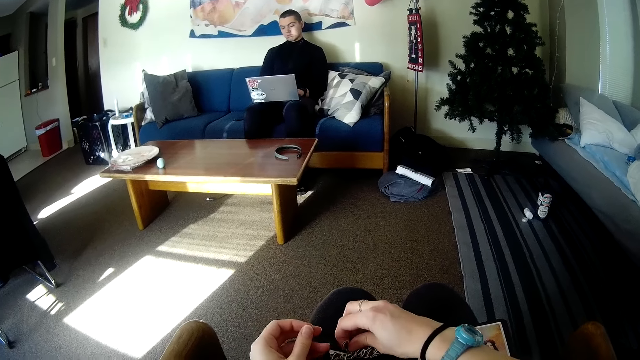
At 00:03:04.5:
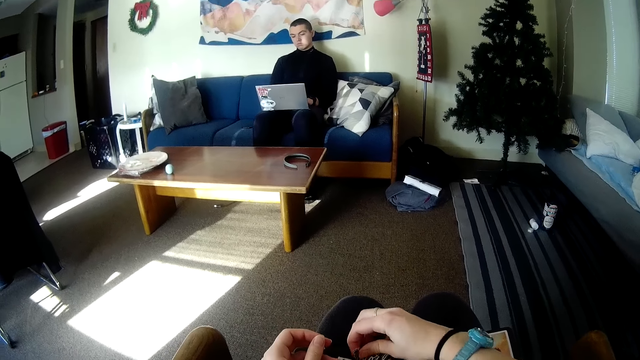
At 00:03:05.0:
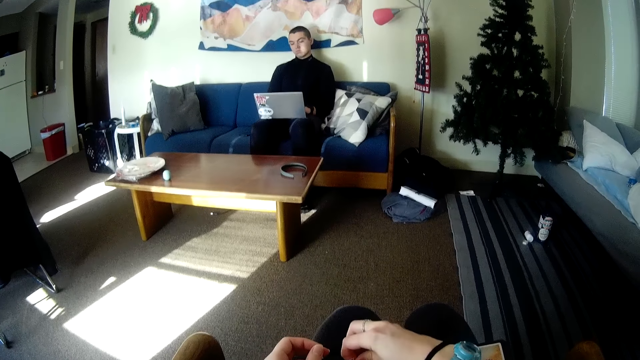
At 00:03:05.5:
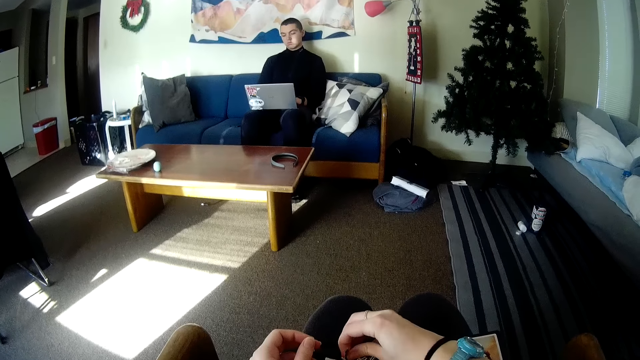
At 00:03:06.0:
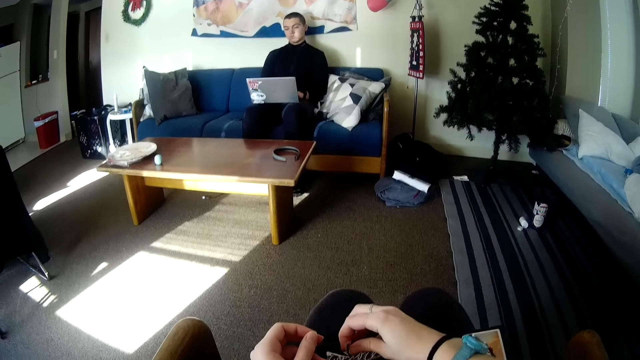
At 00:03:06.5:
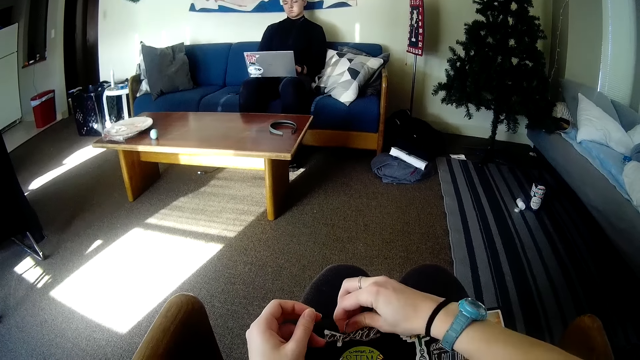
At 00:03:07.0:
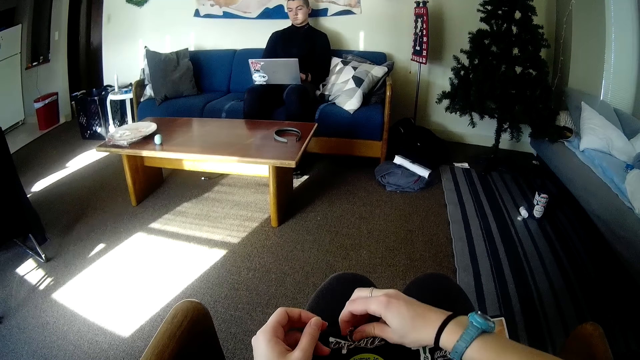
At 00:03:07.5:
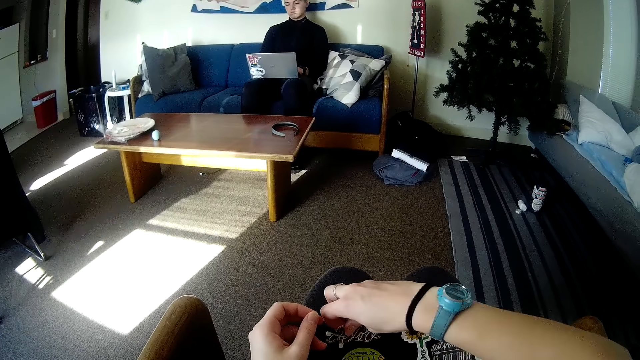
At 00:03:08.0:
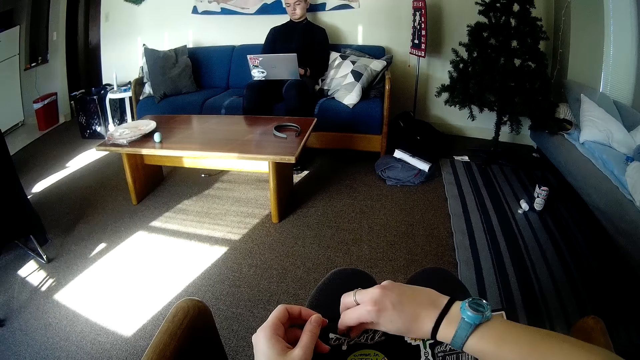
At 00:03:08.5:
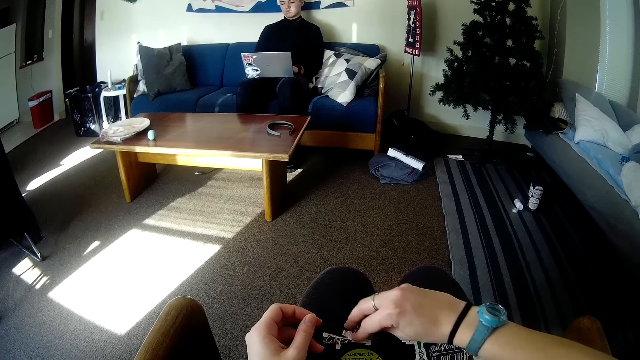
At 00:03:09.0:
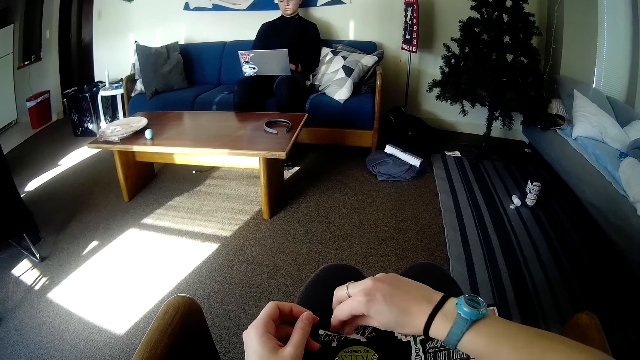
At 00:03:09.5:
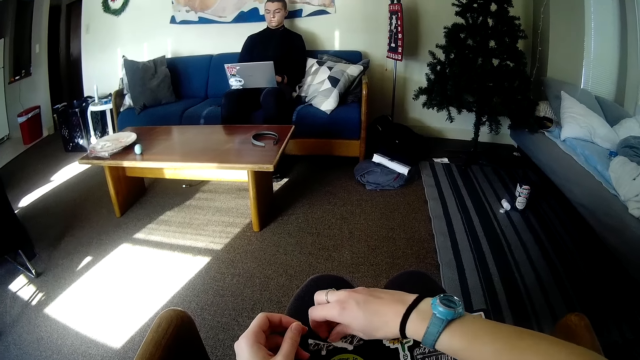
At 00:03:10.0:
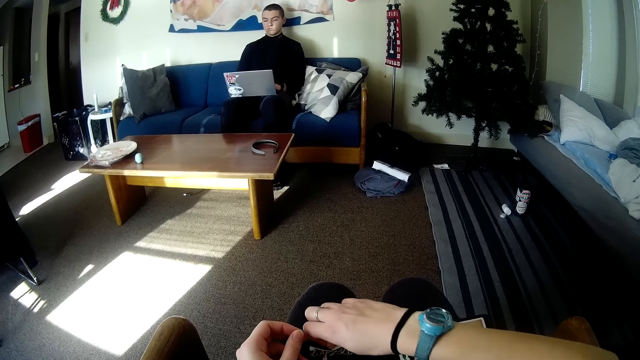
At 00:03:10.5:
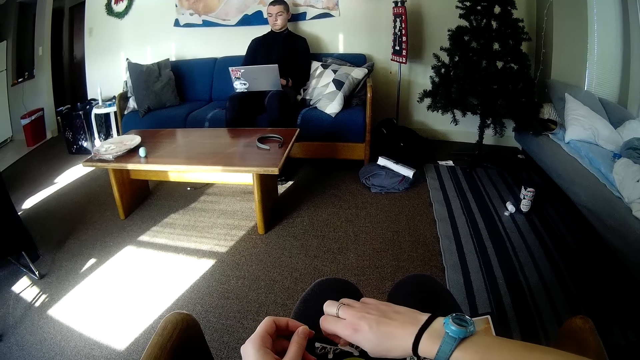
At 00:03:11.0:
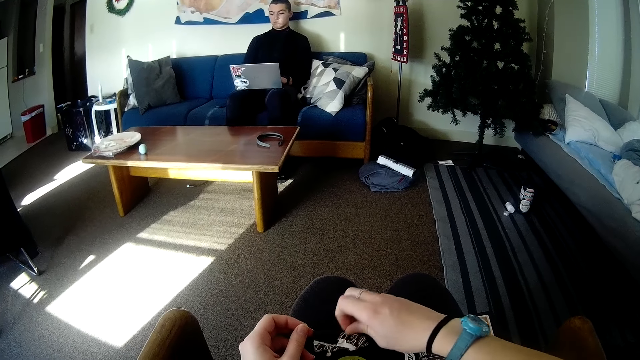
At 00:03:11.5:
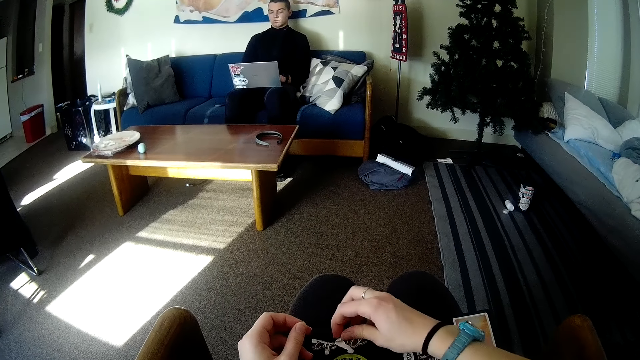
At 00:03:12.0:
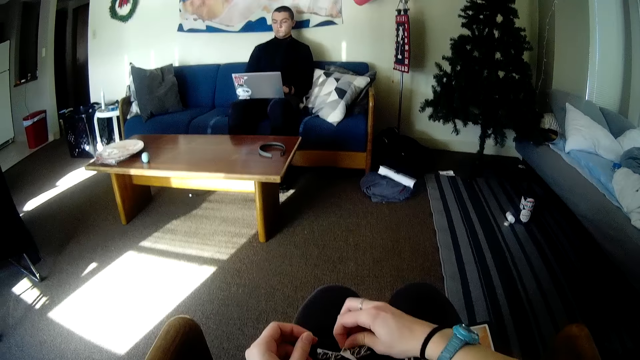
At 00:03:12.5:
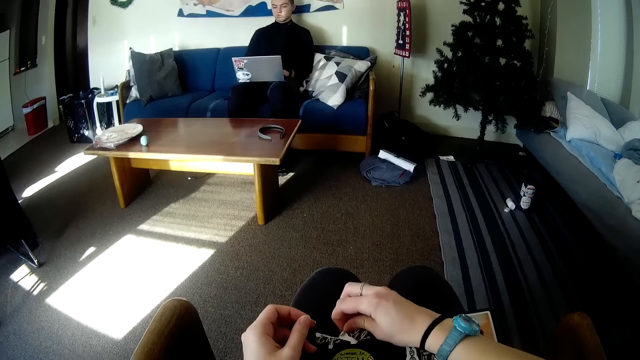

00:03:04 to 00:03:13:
The camera wearer peels the sticker on the book on her lap with her right hand.

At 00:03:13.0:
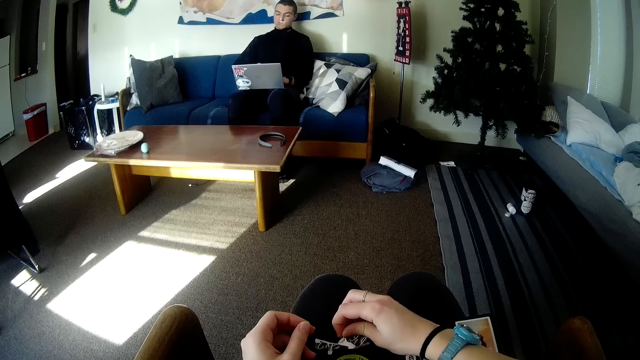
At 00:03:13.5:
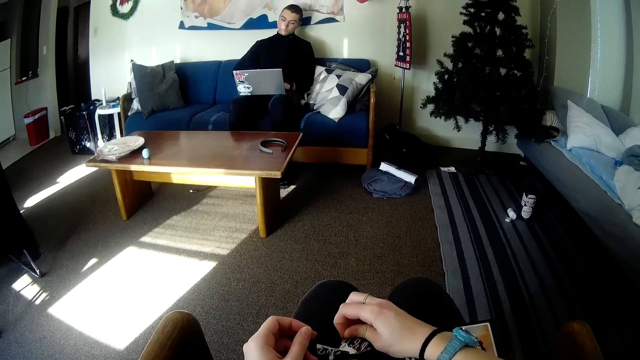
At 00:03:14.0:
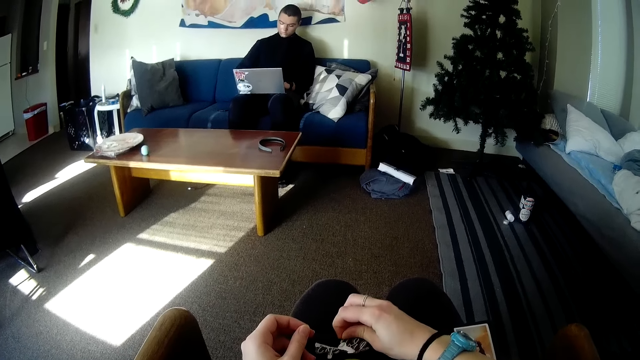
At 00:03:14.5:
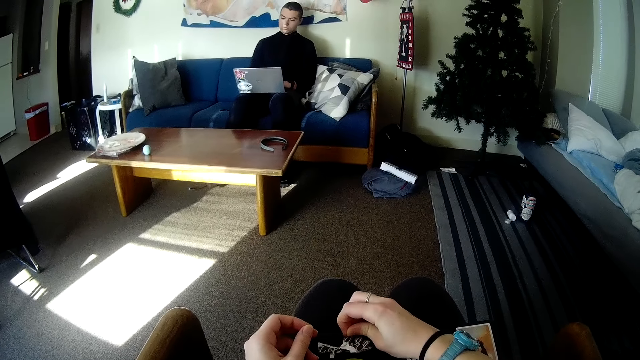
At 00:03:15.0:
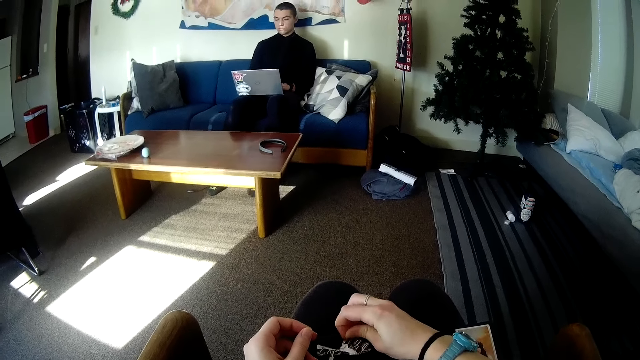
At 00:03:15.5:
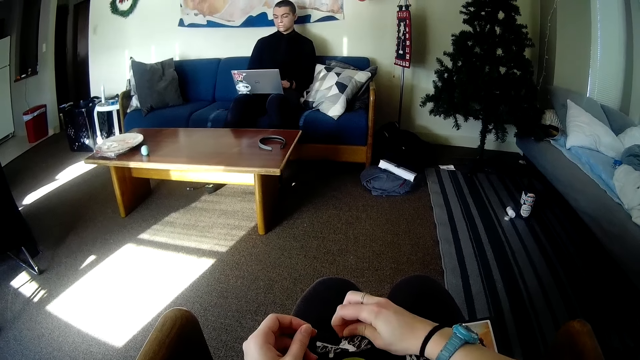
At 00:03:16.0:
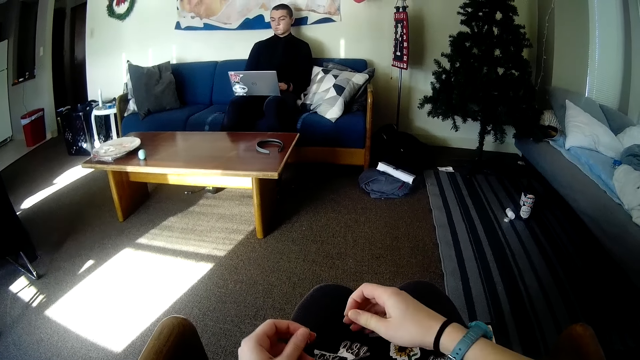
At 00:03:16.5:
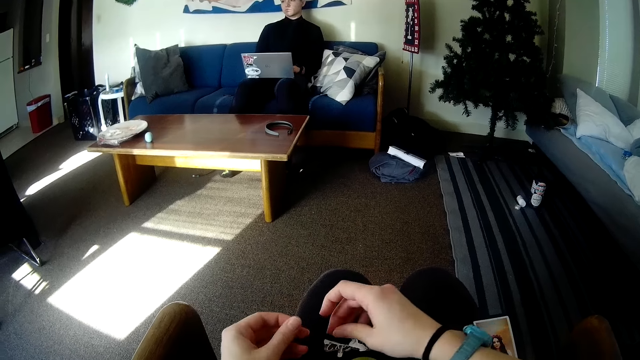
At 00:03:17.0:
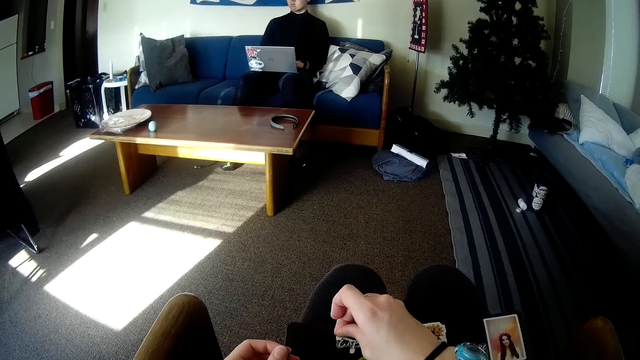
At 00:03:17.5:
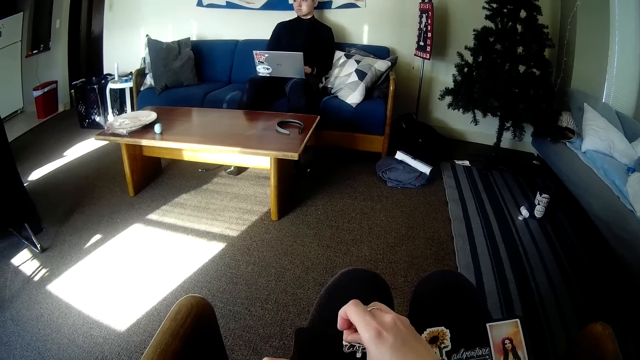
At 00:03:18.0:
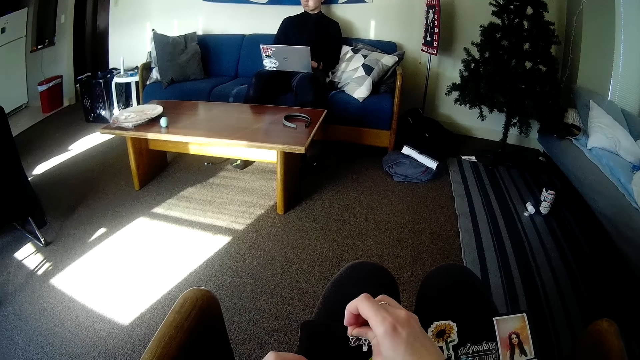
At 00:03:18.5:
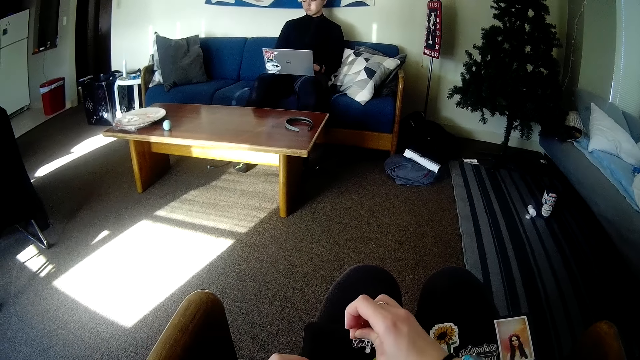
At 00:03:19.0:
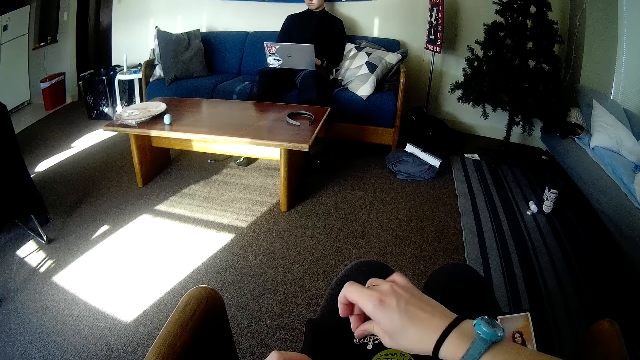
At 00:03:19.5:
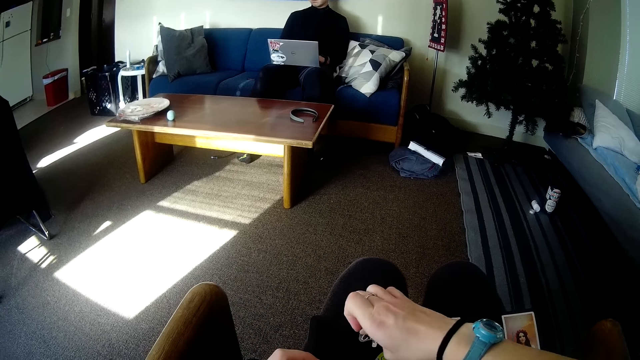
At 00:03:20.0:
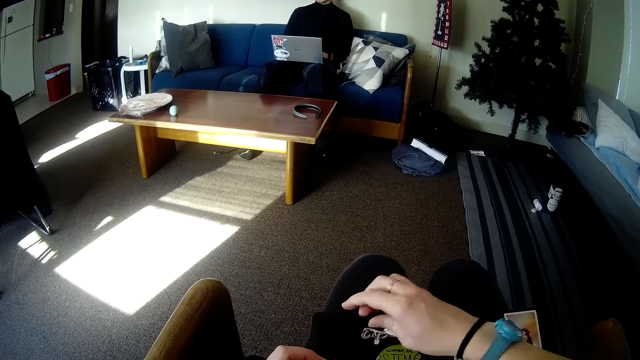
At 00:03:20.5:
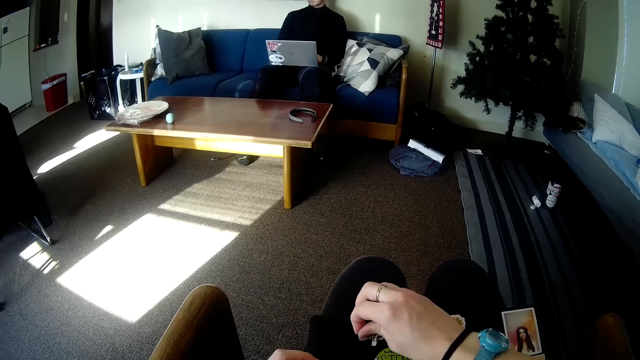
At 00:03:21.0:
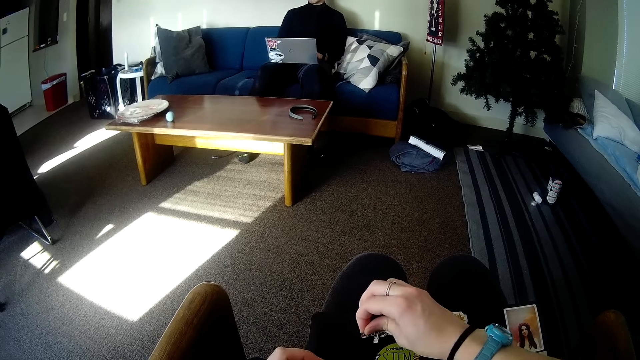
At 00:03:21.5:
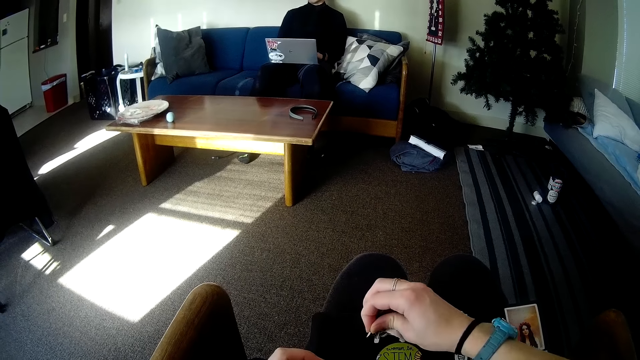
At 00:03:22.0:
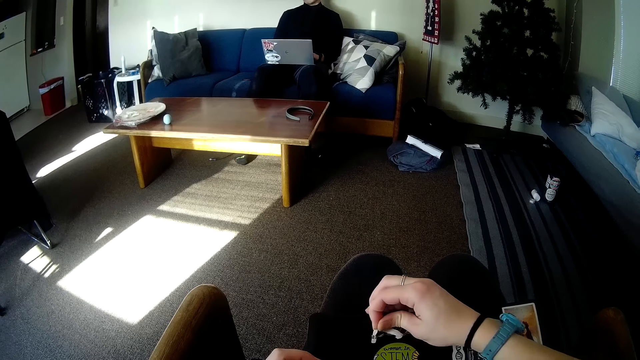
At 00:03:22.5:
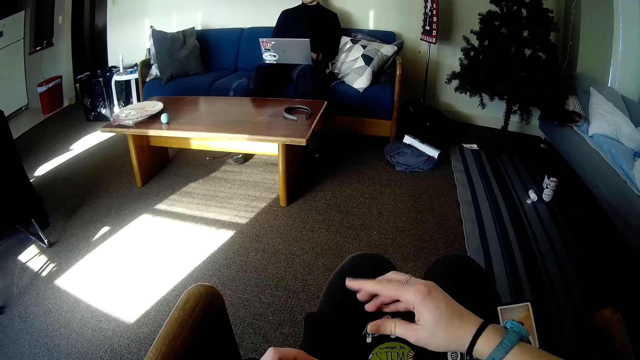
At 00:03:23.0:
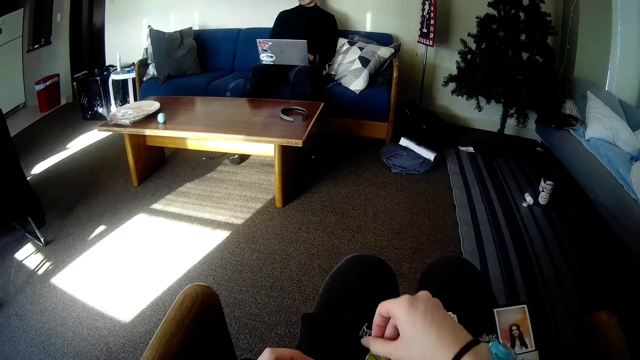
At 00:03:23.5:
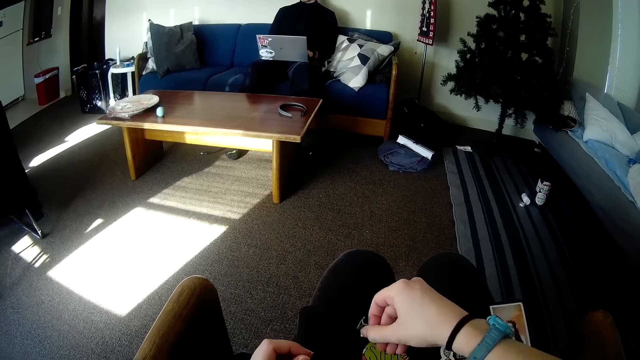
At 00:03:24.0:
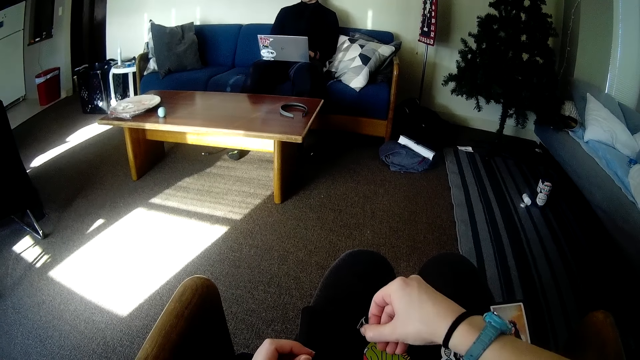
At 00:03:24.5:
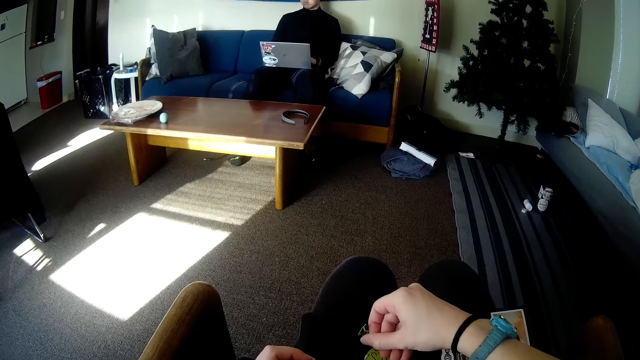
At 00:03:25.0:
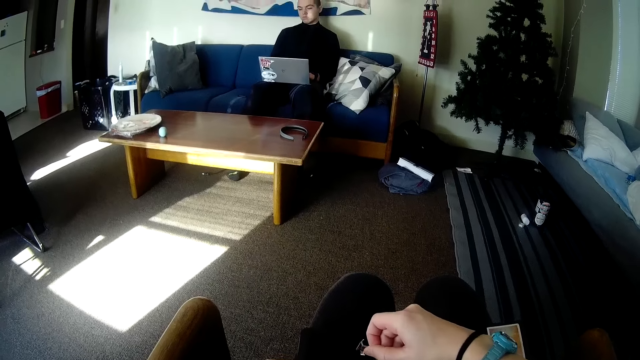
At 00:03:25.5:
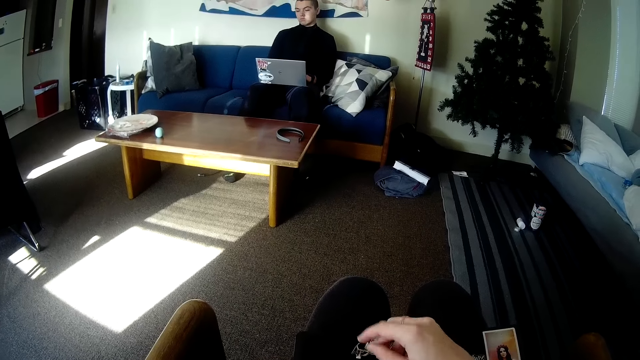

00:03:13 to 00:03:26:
A person moves his legs. The person operates the laptop. The camera wearer removes the sticker with her right hand.
